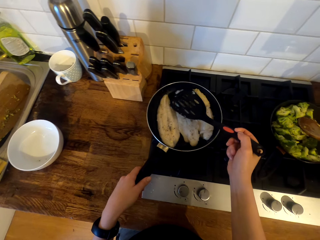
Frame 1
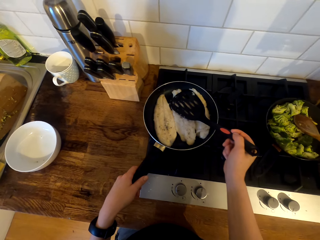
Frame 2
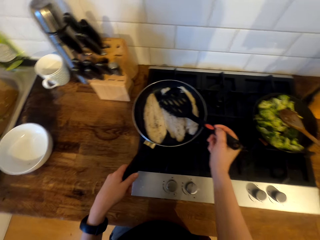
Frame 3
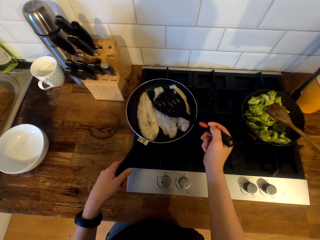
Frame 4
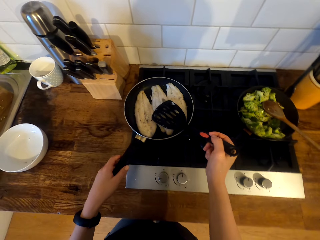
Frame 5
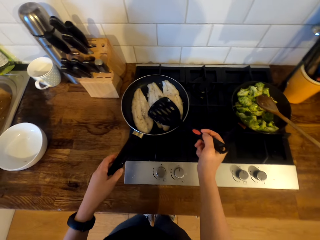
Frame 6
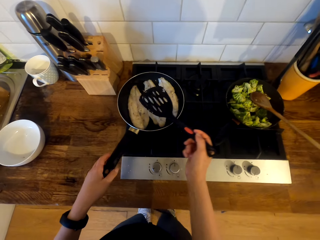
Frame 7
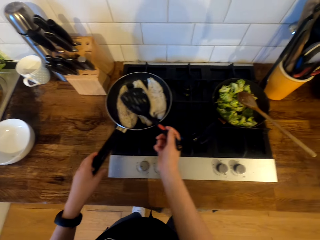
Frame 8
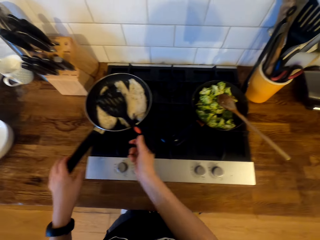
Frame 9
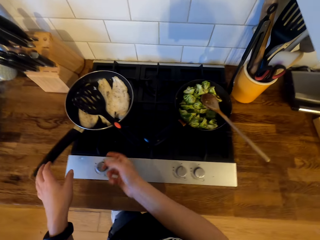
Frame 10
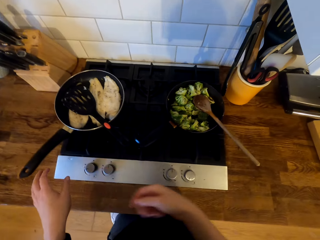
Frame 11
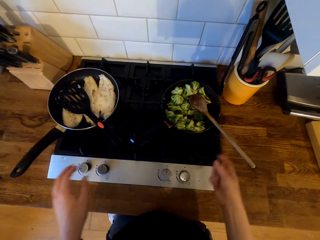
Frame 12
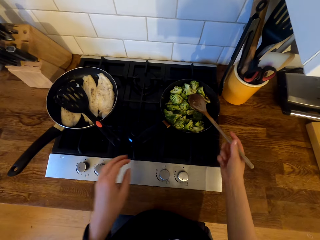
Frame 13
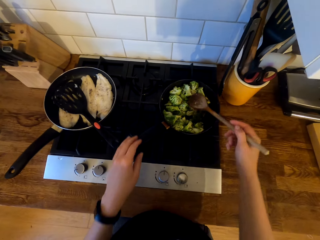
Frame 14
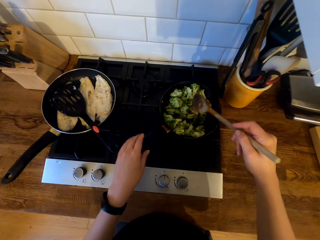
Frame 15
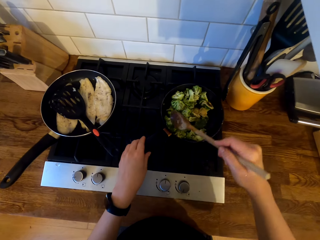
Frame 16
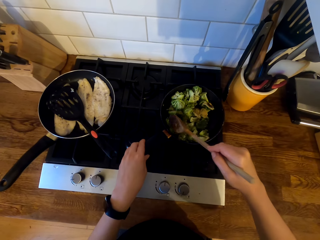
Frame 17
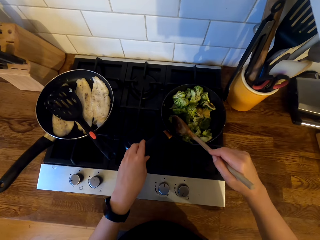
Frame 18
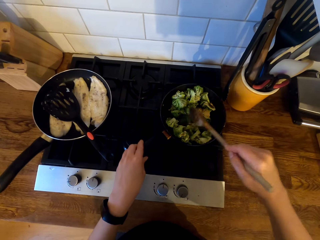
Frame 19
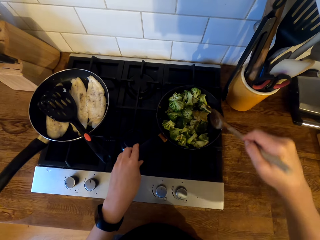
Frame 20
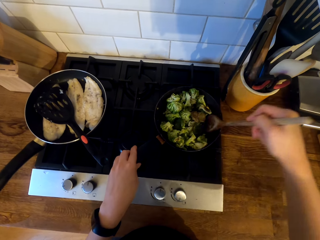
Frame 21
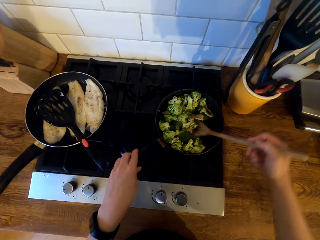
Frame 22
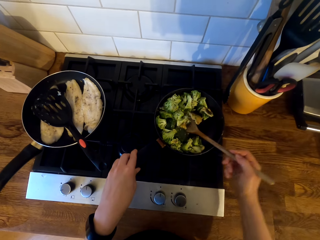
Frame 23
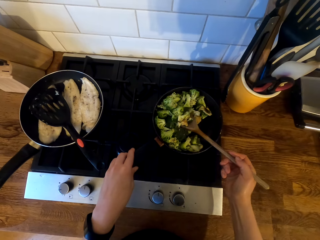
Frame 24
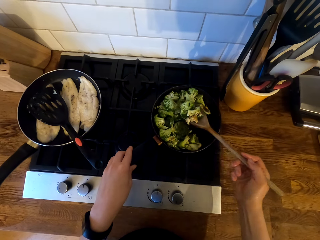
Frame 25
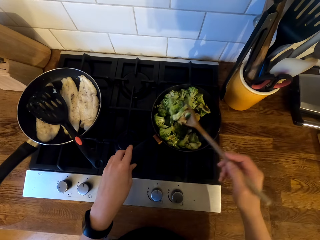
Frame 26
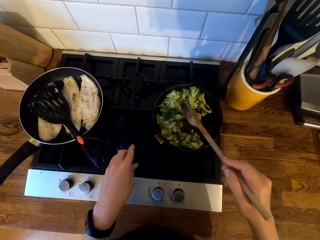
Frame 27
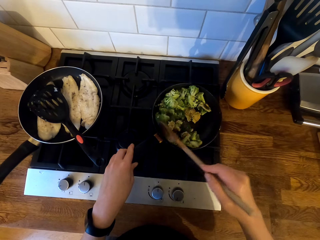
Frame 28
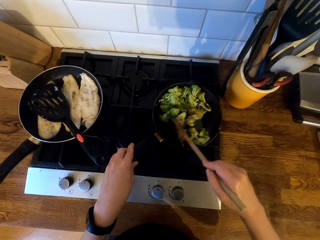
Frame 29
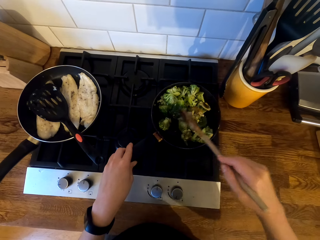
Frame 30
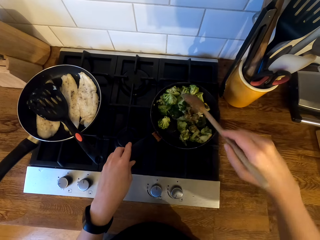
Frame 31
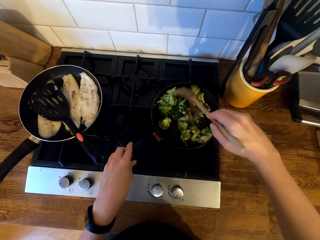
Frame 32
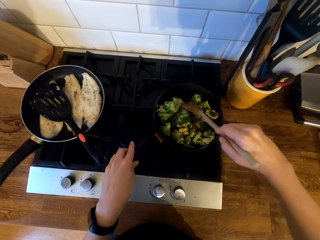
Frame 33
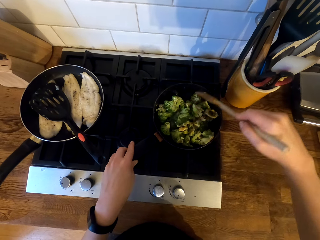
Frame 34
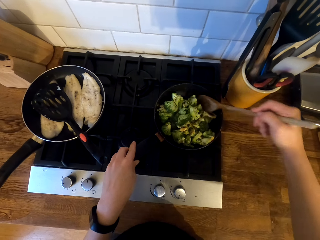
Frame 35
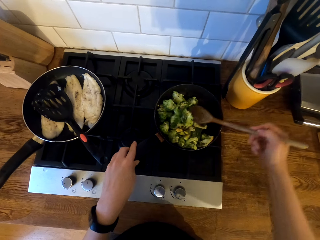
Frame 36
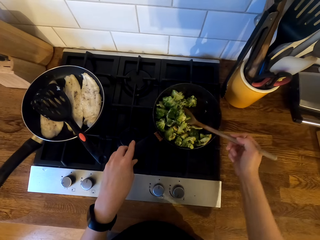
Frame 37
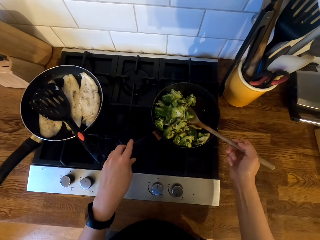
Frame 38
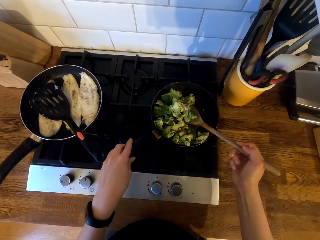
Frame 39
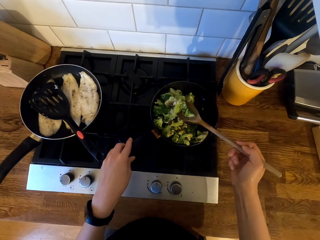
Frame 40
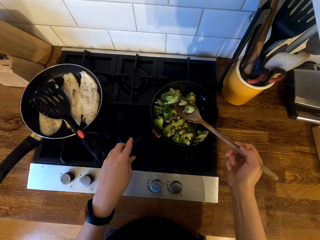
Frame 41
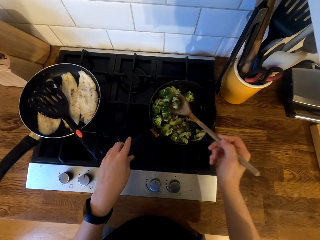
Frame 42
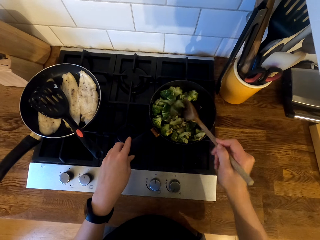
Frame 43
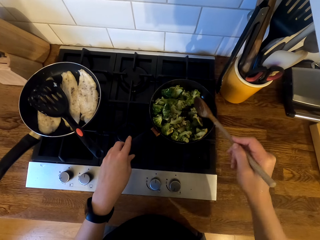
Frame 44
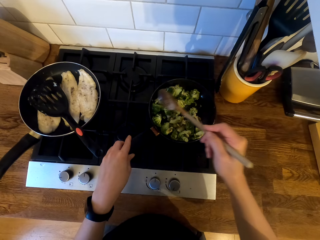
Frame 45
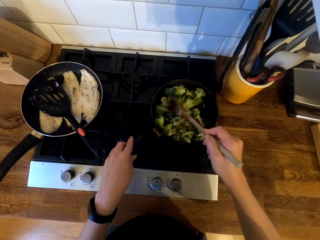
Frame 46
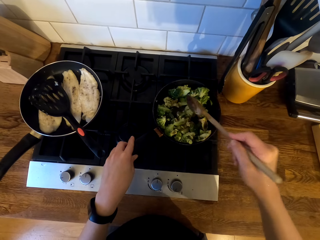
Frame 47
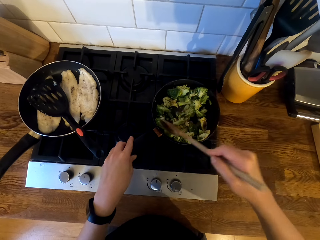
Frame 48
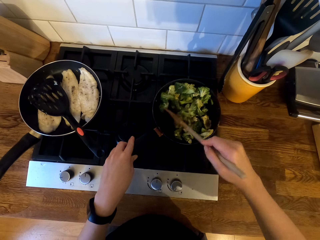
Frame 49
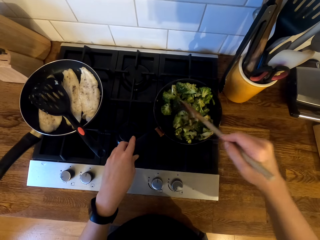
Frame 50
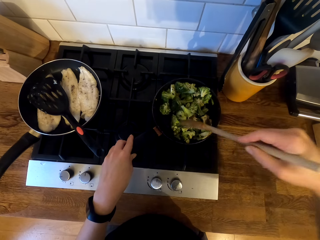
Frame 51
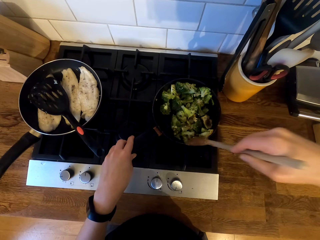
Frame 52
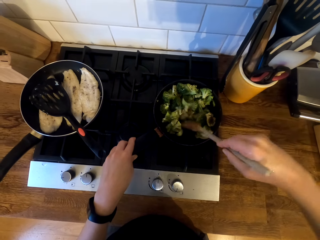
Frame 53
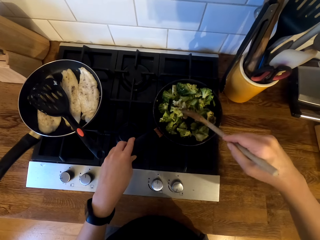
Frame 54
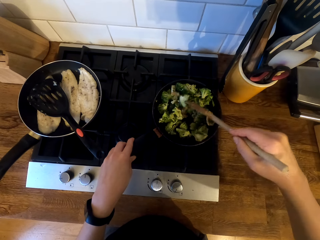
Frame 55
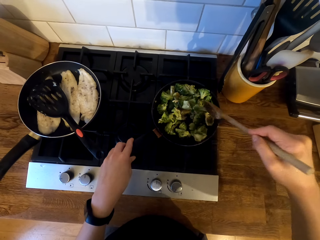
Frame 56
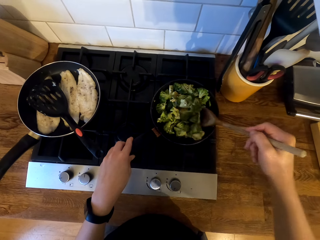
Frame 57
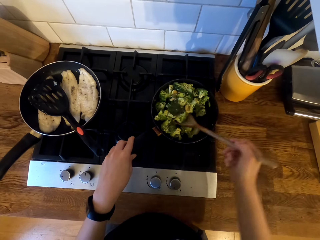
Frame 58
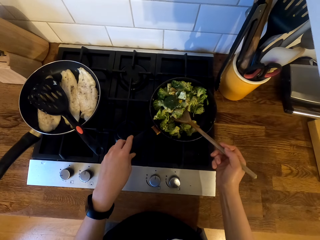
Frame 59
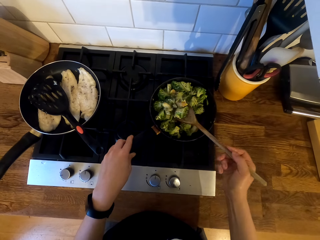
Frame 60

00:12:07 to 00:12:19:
The camera wearer leaves the cooking spoon in the frying pan. They pick up the cooking stick. They stir the broccoli with the cooking stick.

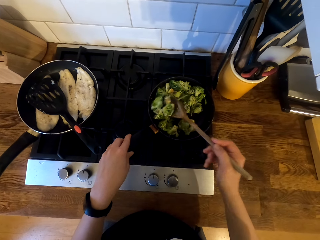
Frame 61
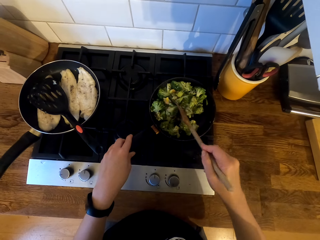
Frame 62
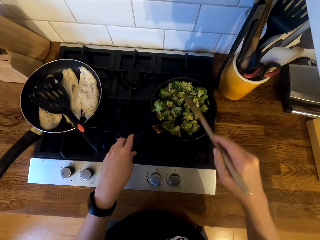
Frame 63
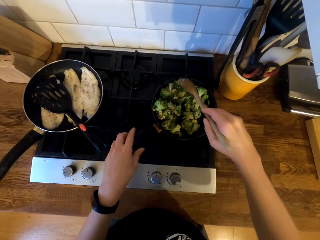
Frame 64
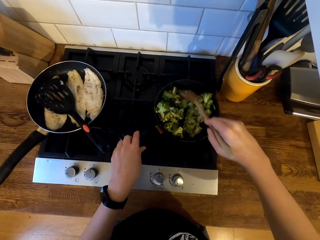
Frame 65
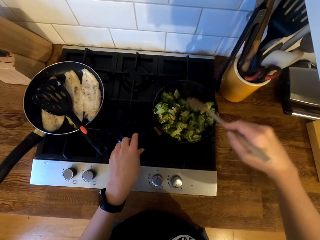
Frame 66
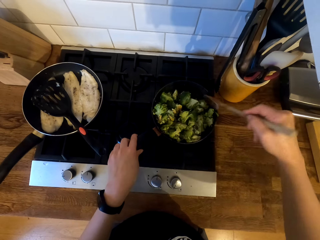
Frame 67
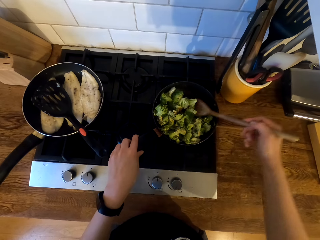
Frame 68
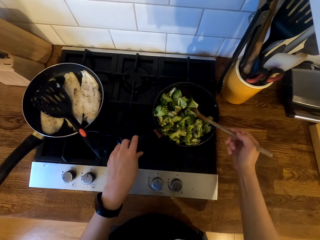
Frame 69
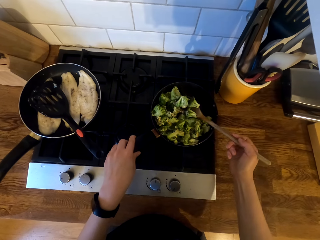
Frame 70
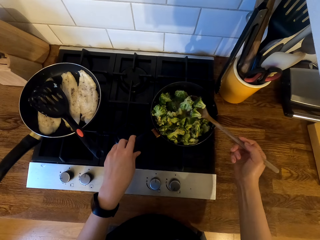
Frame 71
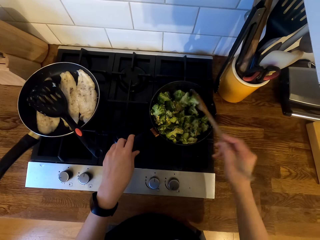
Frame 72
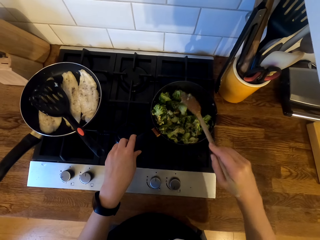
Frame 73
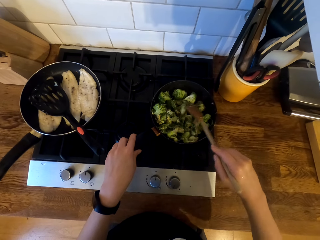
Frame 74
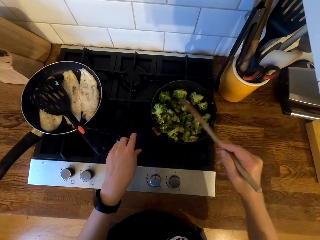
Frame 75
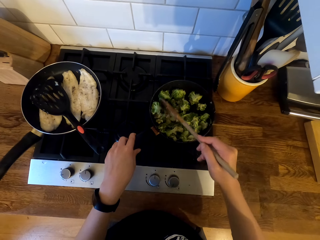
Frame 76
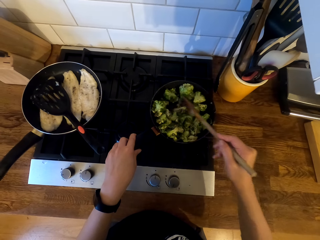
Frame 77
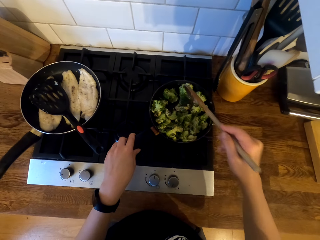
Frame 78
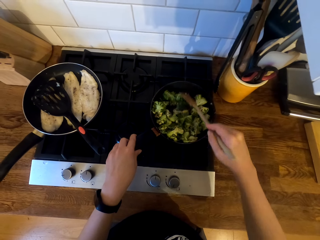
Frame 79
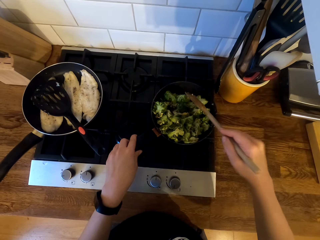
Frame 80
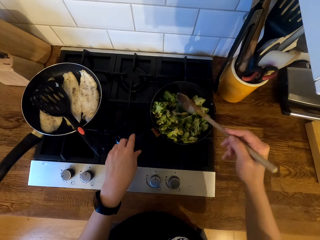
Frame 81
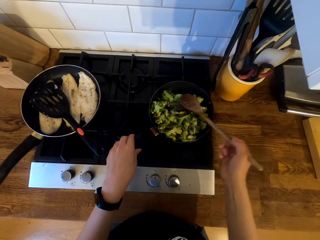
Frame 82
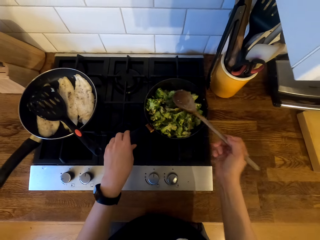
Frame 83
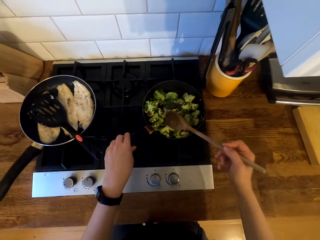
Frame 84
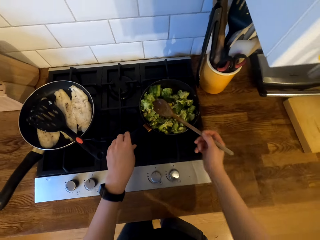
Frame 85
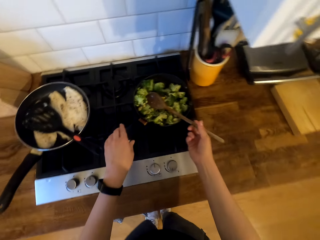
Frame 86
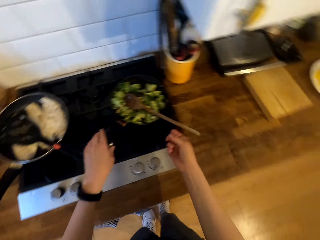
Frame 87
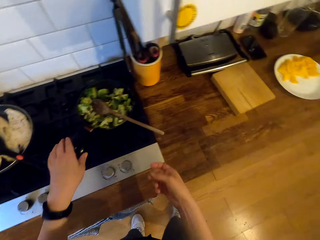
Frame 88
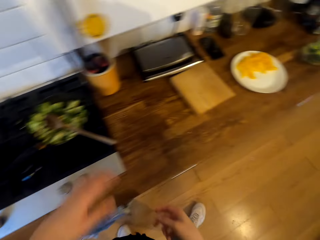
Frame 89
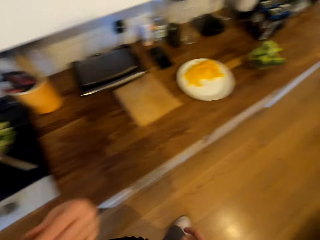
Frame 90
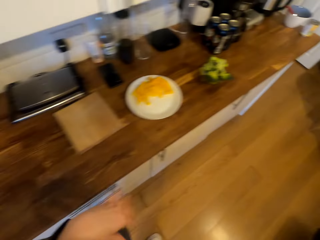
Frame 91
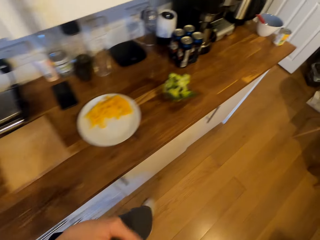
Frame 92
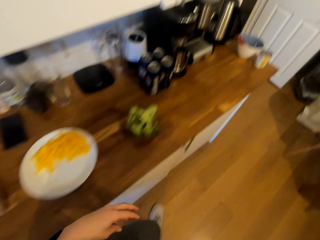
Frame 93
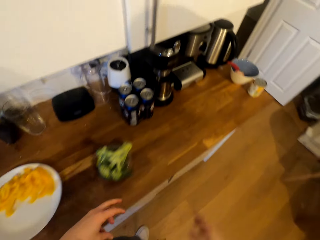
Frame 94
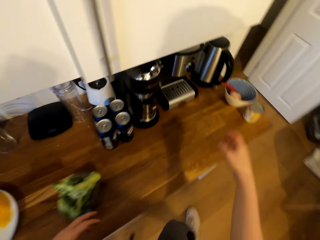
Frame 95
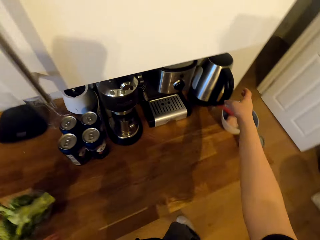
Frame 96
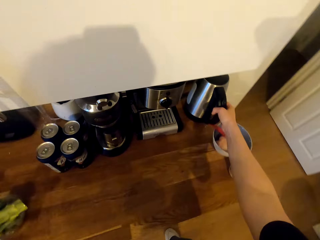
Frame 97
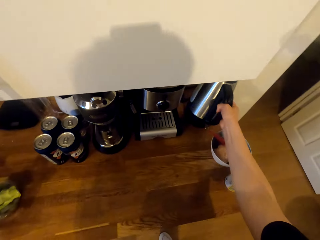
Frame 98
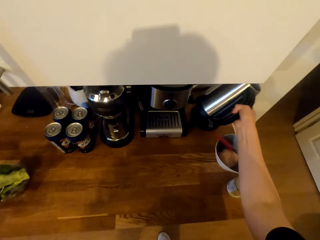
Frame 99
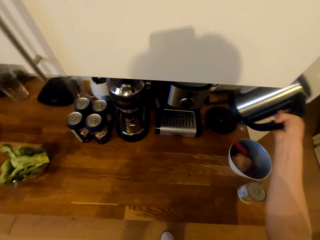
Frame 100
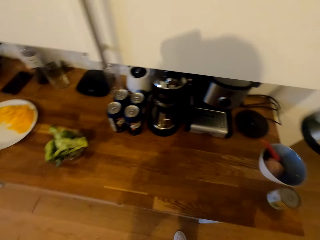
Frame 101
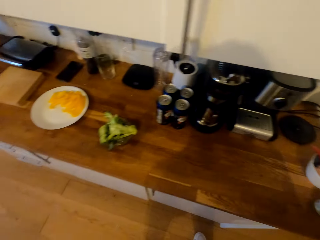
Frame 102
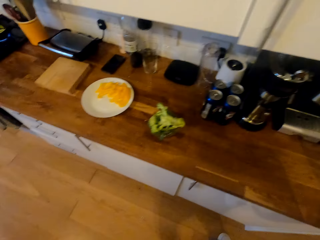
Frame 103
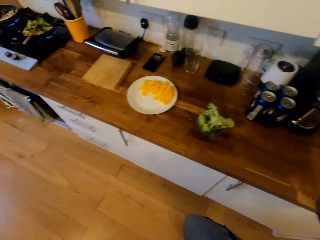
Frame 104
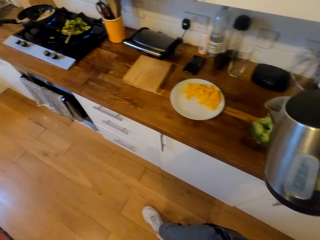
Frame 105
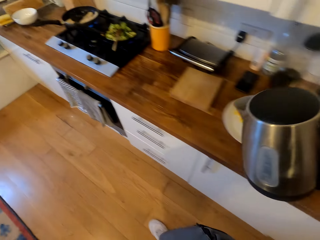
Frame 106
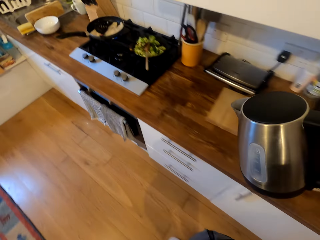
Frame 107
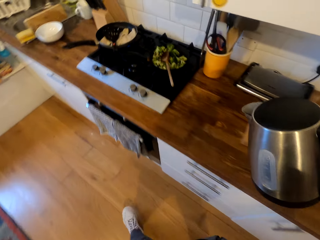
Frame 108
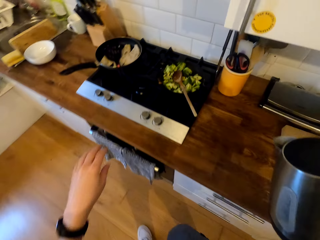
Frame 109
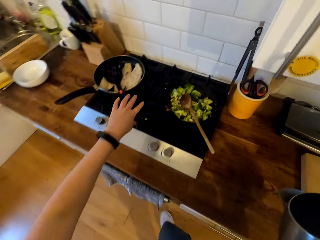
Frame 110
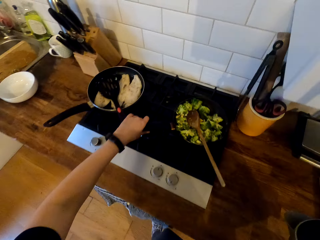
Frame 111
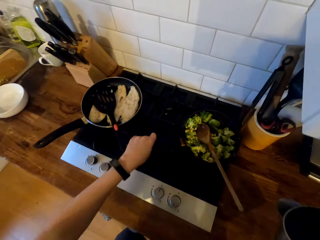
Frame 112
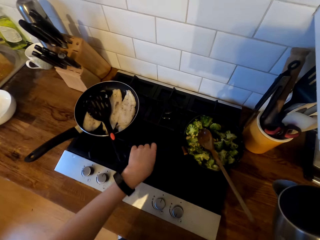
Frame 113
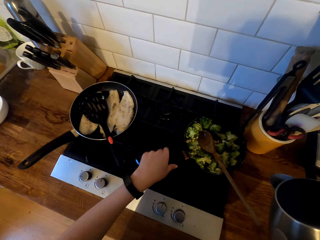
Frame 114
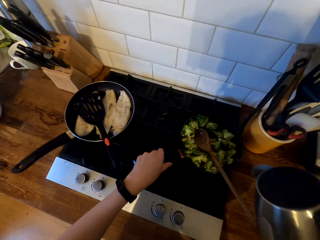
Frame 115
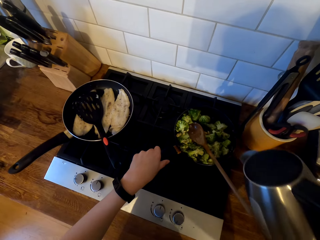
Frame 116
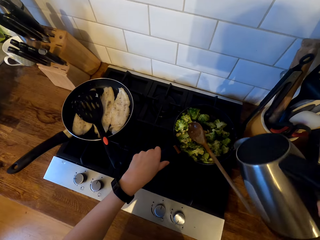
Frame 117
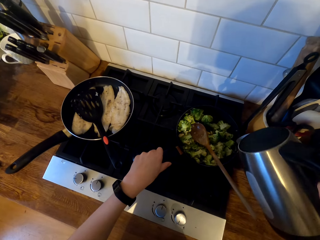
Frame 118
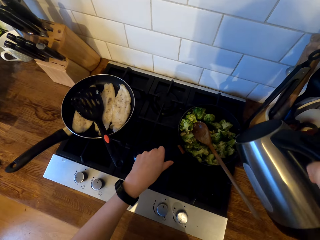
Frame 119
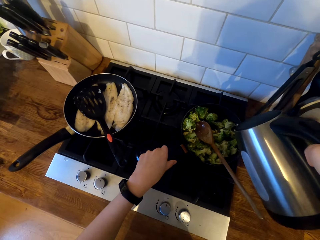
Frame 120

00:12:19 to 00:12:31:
The camera wearer leaves the wooden spoon in the frying pan. They walk in the kitchen. They pick up an electric kettle. They walk in the kitchen. They hold the frying pan handle.
